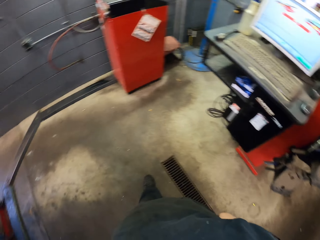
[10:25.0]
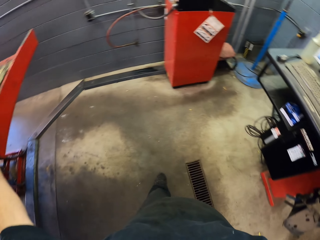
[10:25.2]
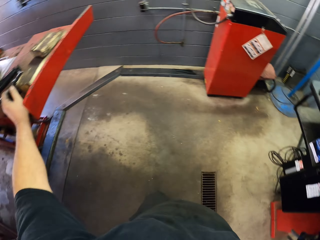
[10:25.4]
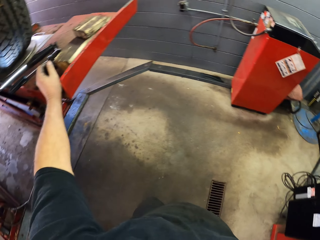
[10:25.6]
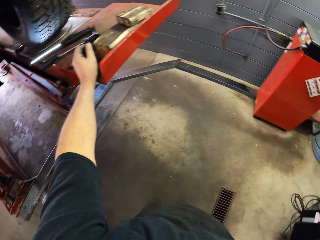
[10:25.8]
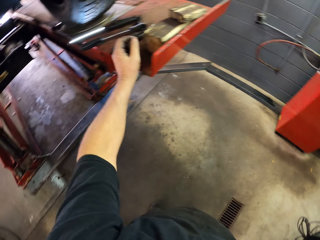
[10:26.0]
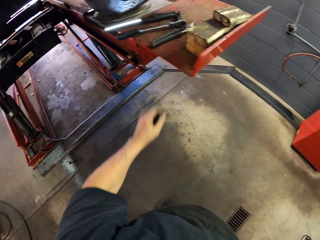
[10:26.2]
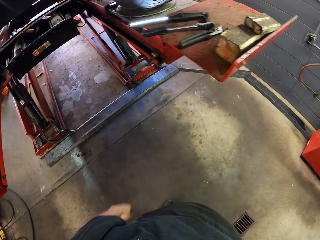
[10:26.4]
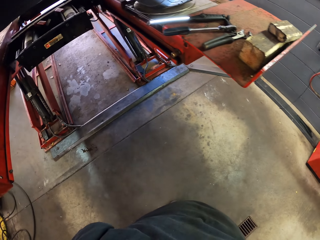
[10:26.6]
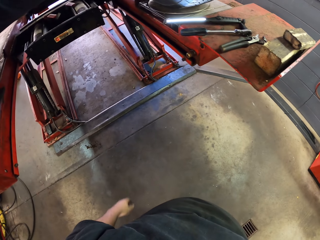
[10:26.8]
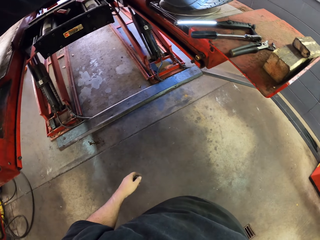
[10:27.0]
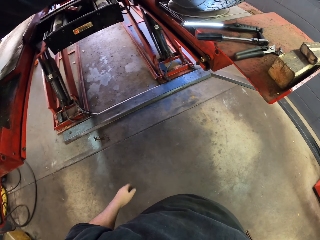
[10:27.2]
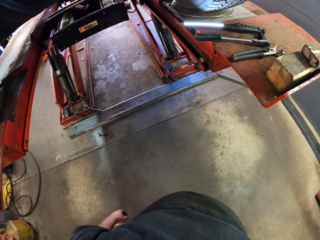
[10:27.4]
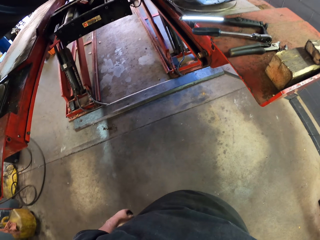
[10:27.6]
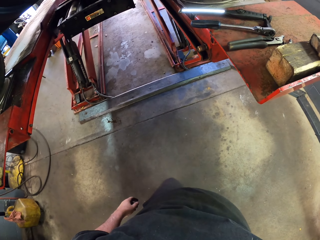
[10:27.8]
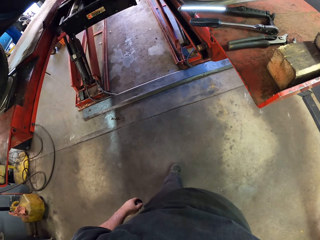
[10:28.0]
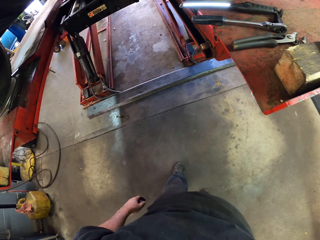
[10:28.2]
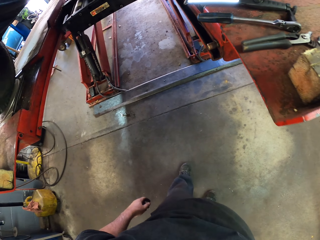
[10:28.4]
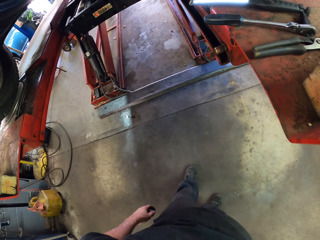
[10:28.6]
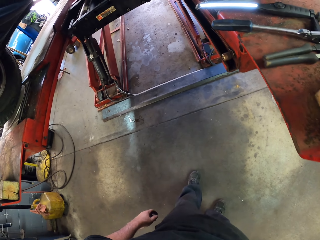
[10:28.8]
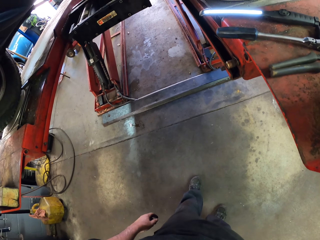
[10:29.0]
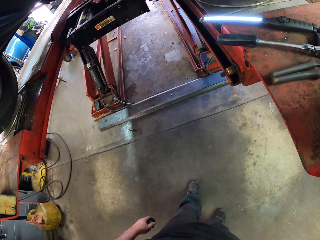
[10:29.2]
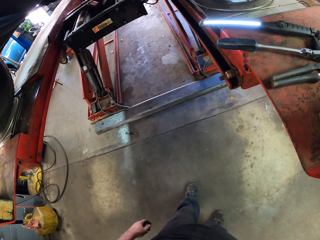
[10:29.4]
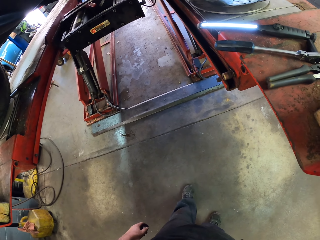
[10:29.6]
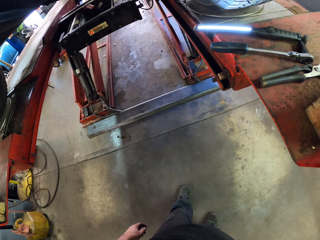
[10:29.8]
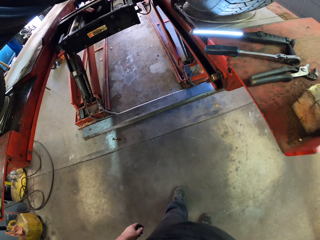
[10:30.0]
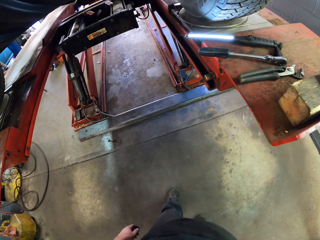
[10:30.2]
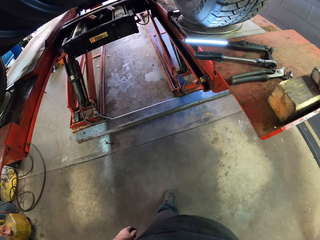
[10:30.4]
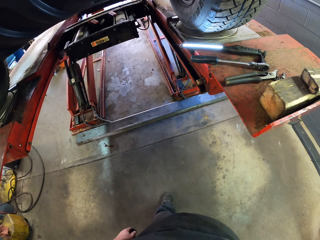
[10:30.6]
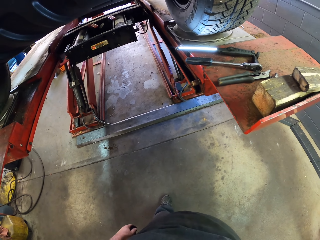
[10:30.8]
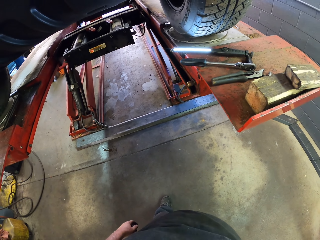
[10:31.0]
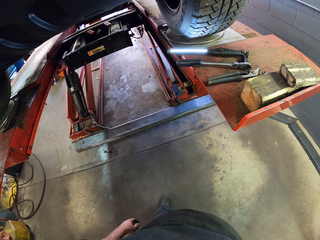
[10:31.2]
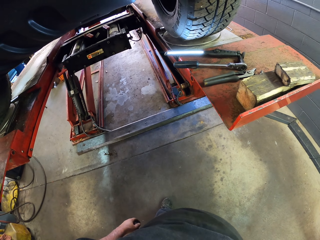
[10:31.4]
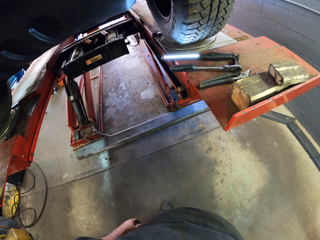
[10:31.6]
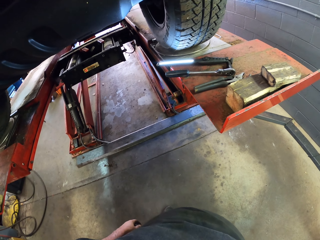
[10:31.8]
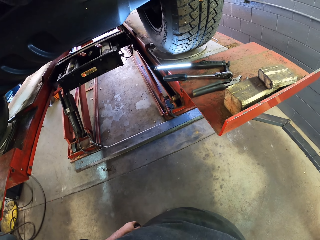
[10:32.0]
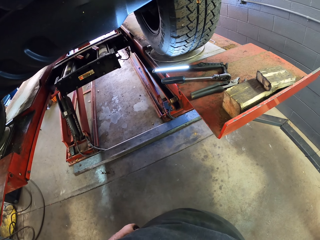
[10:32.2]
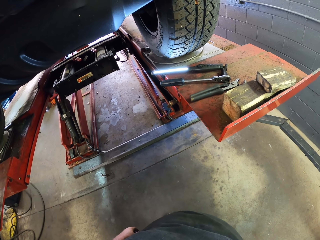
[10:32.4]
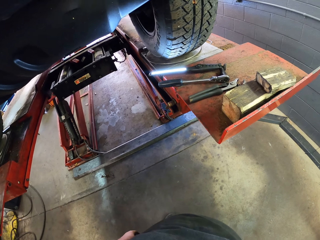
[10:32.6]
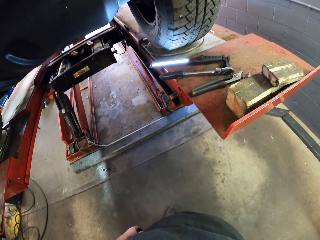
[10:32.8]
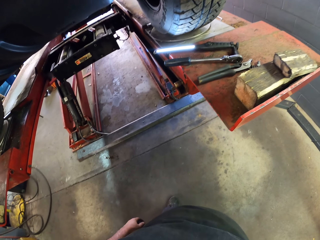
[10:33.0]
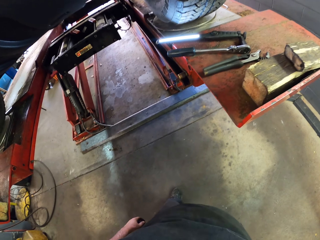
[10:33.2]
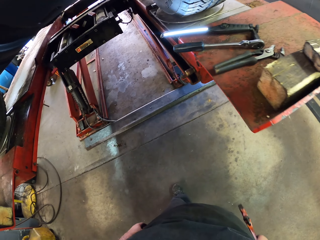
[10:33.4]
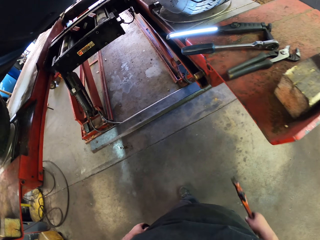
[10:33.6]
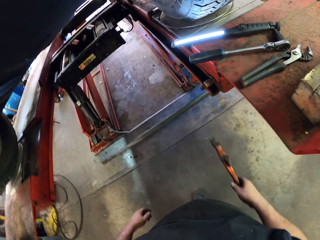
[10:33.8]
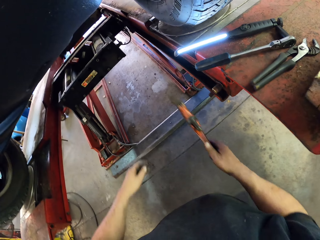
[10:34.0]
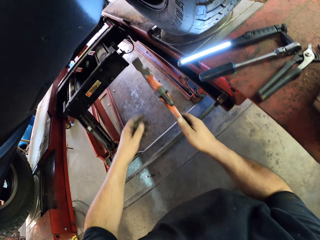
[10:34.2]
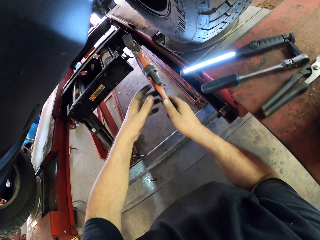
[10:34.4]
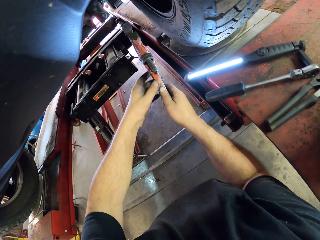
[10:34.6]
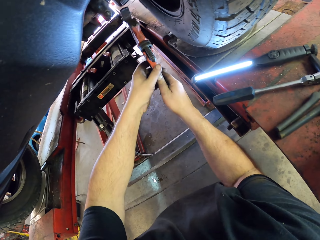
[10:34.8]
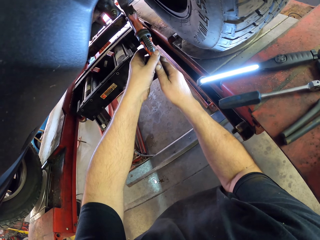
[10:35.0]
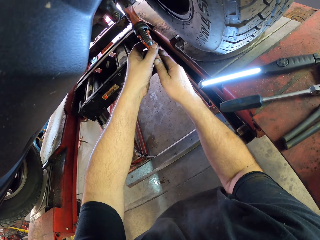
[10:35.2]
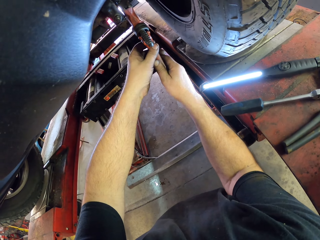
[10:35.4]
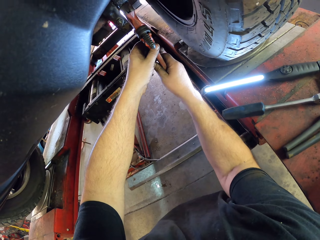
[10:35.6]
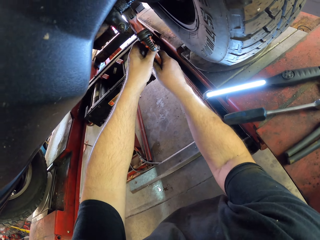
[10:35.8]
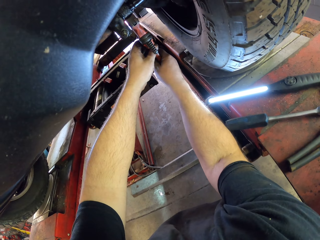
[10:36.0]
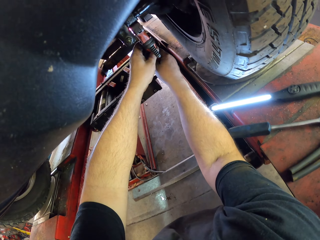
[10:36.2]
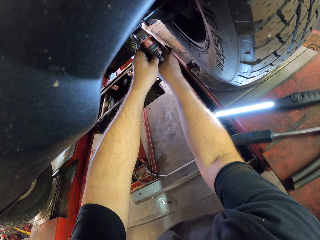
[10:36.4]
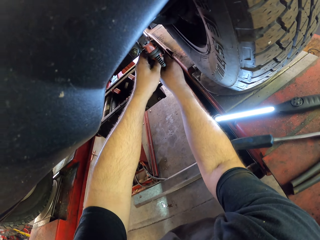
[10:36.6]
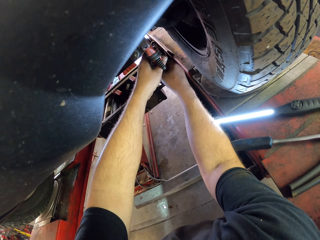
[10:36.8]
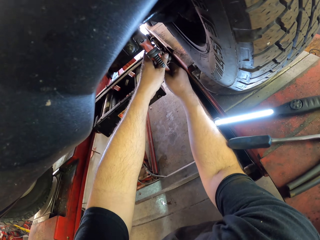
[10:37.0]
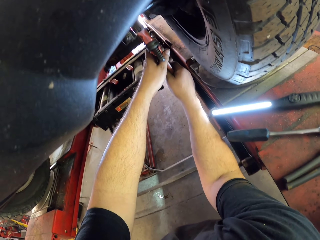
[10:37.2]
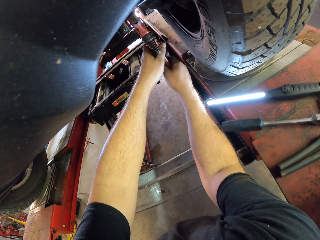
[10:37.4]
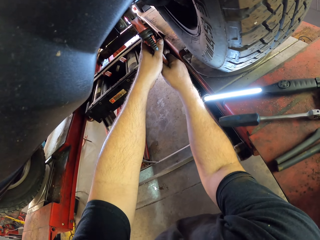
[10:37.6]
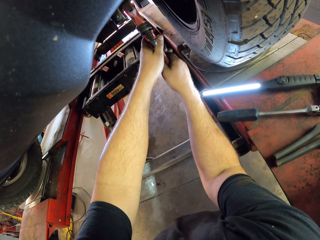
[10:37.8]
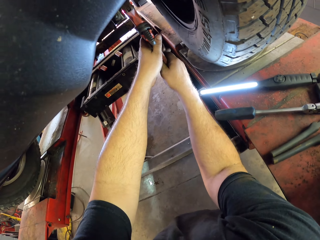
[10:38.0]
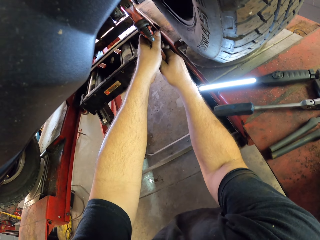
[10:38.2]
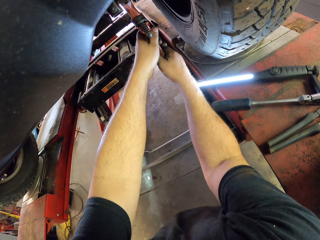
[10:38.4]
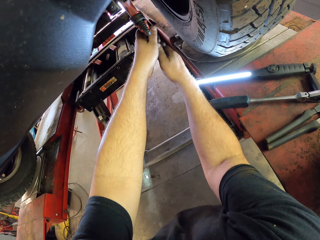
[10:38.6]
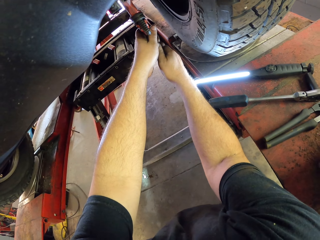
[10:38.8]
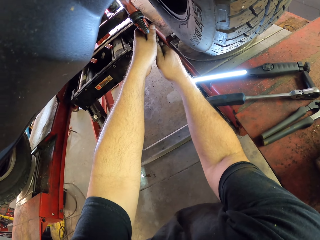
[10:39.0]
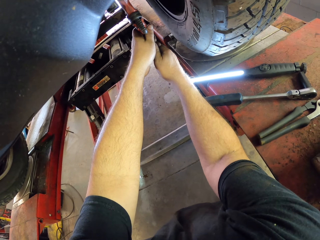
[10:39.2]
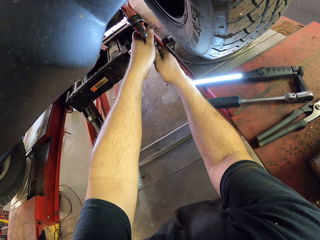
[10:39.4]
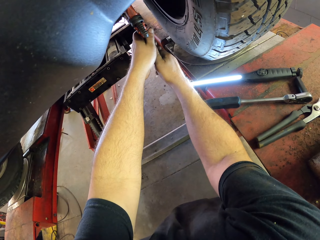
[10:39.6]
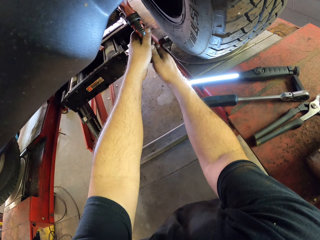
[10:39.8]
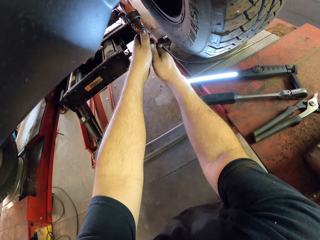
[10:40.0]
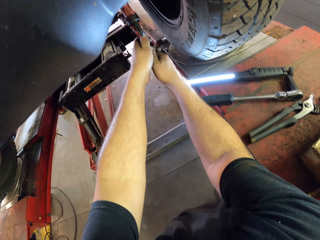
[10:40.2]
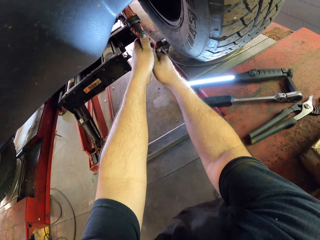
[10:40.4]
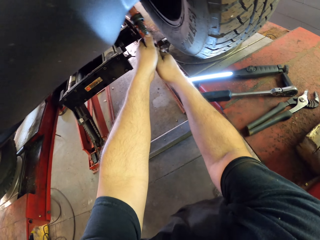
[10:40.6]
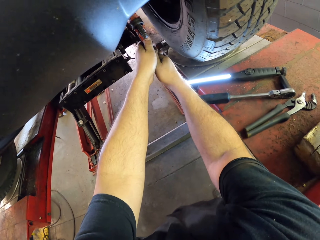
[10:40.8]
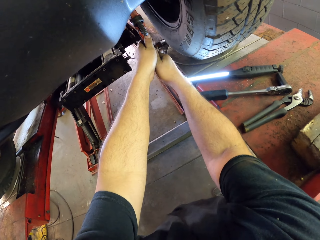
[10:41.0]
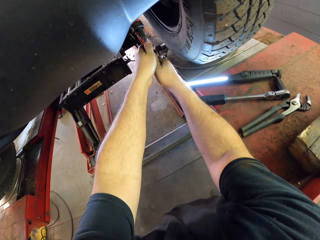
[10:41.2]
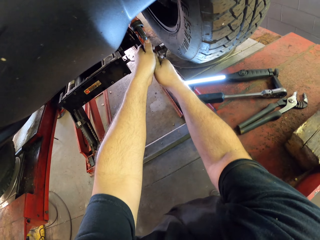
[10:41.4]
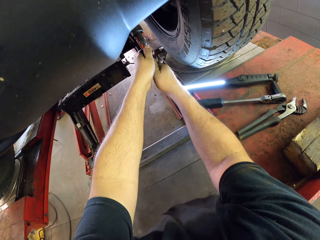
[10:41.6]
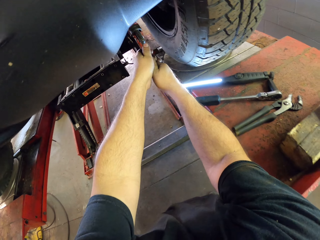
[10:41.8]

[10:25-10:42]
The camera wearer puts the hand down. They look at the car garage lift, lift up the wrench, turn the car axle with the pipe wrench, and fix the wheel hub.

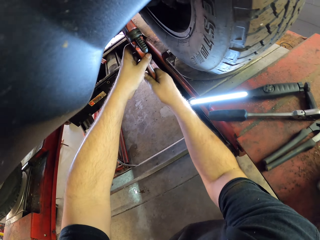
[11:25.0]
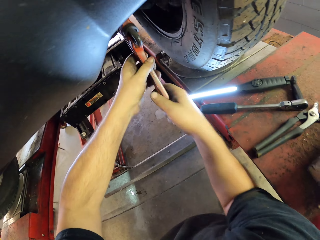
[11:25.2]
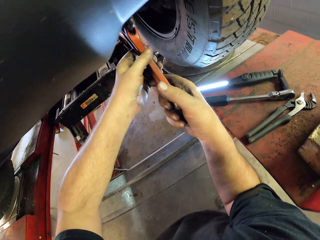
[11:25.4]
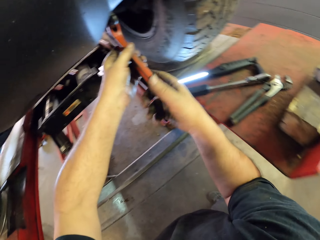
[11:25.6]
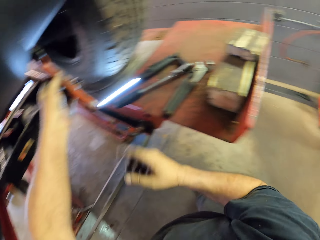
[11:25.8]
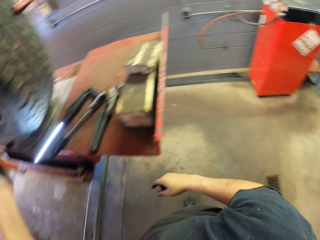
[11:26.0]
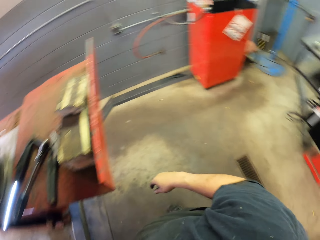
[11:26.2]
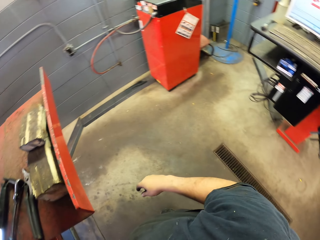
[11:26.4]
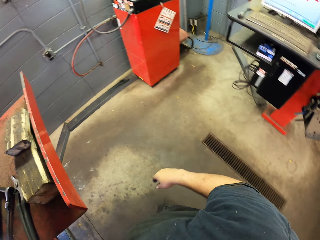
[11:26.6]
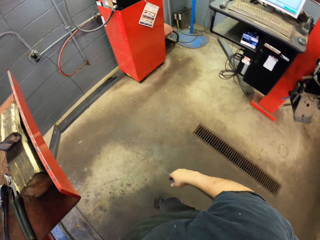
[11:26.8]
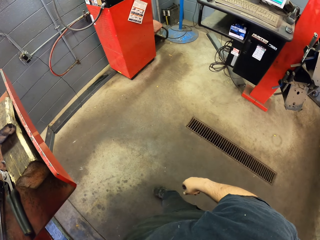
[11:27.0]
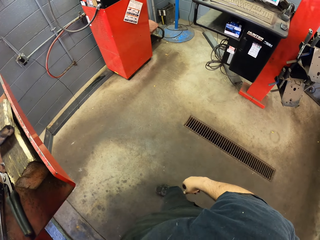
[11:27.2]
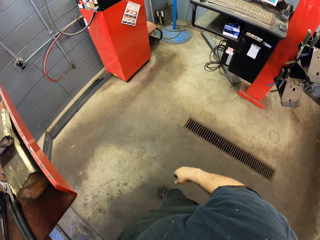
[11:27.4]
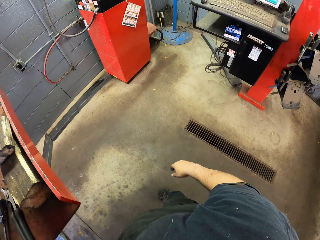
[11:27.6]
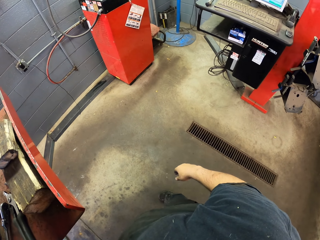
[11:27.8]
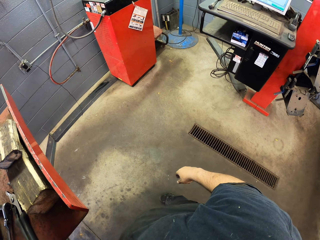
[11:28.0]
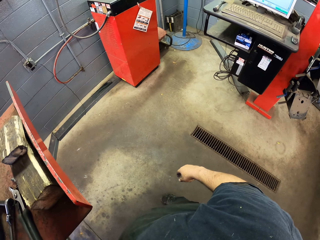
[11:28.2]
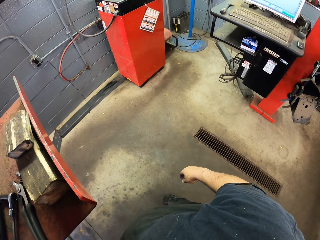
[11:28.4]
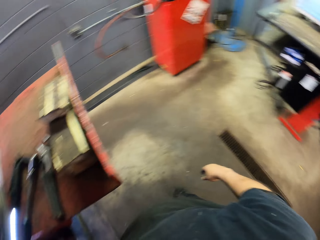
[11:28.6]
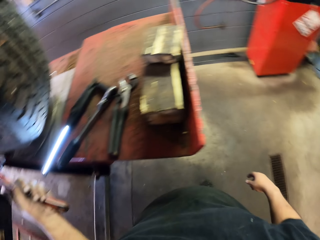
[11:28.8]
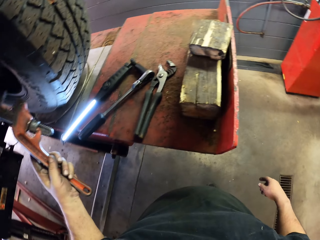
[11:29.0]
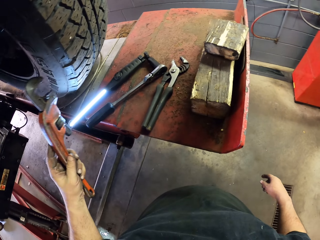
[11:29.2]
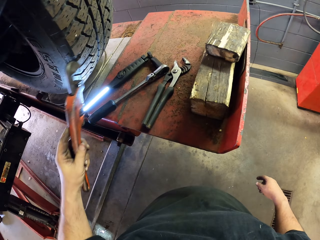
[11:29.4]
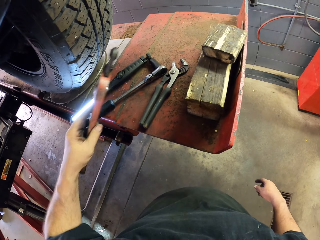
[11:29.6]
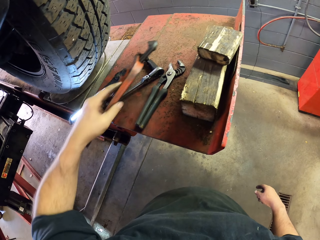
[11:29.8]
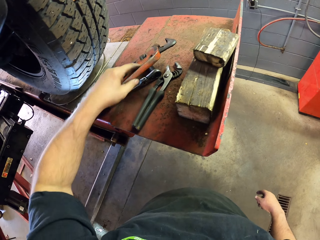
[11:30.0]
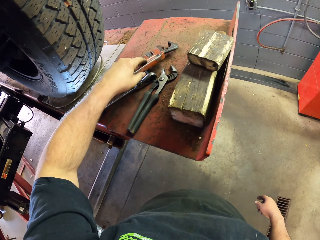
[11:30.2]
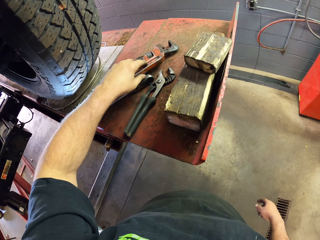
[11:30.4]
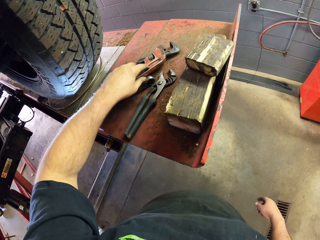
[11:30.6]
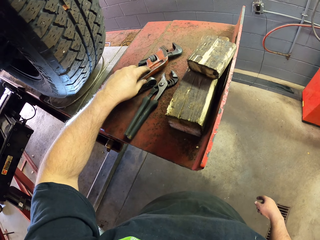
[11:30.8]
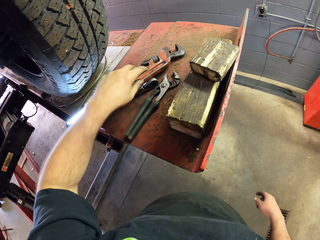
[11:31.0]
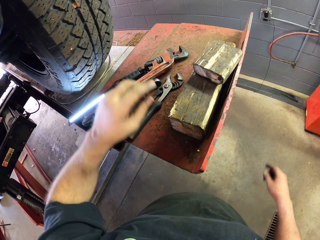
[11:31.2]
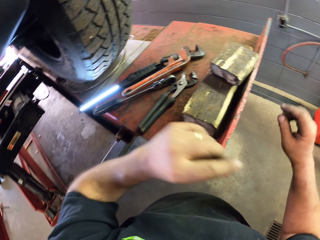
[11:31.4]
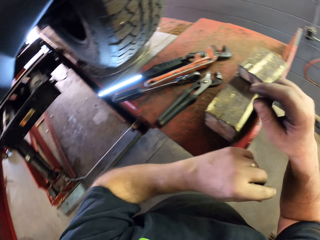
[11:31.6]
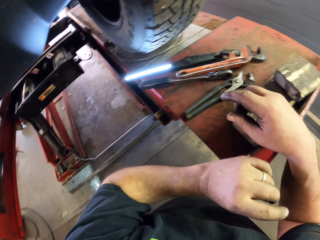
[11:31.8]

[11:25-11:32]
The camera wearer puts the hand down. They look around and put the pipe wrench down.
